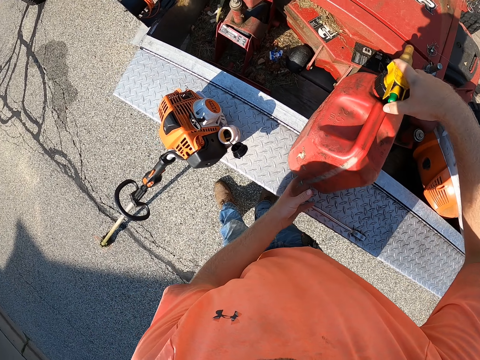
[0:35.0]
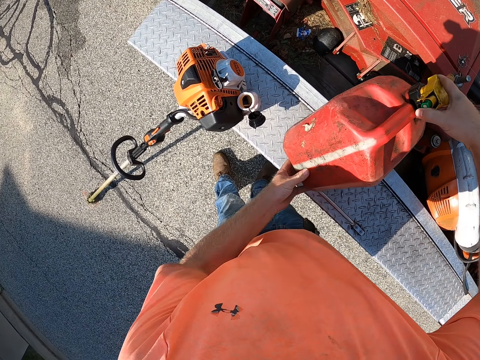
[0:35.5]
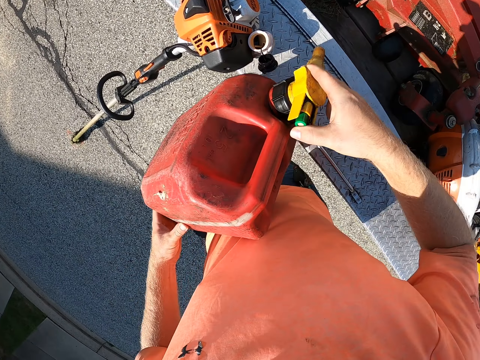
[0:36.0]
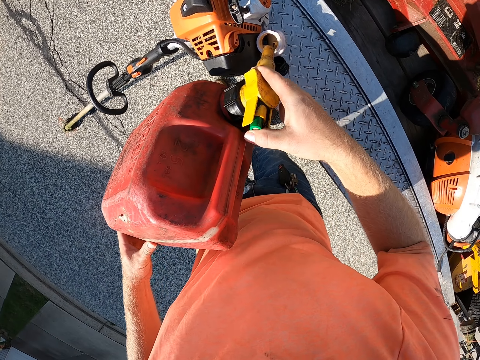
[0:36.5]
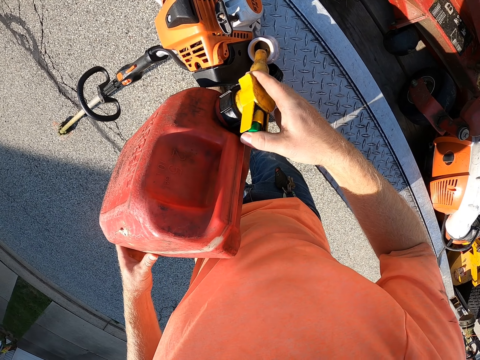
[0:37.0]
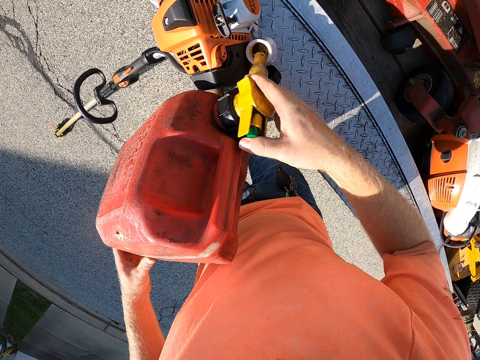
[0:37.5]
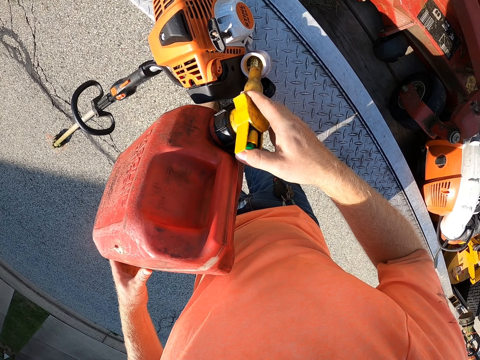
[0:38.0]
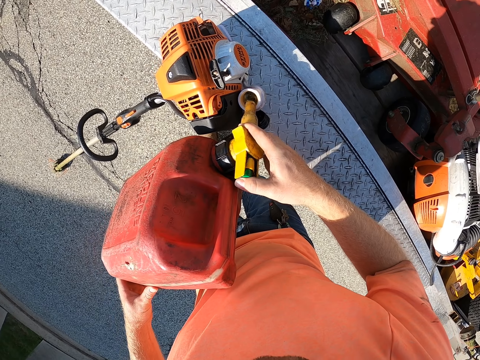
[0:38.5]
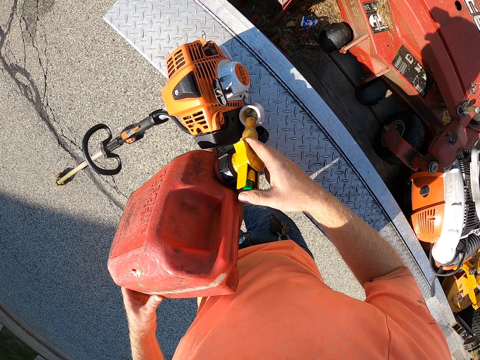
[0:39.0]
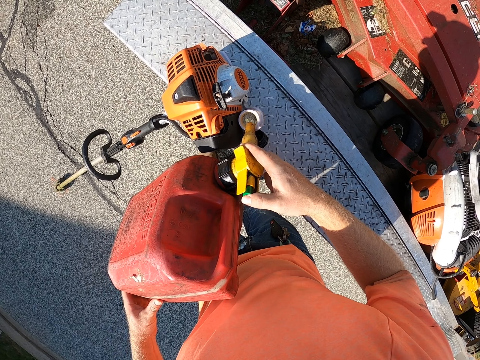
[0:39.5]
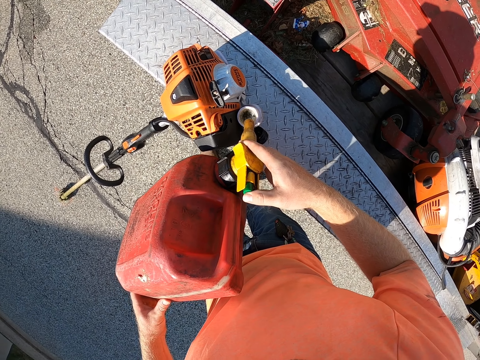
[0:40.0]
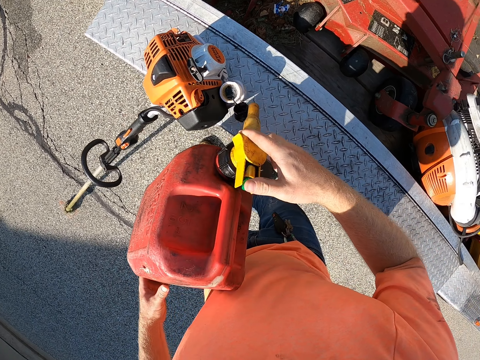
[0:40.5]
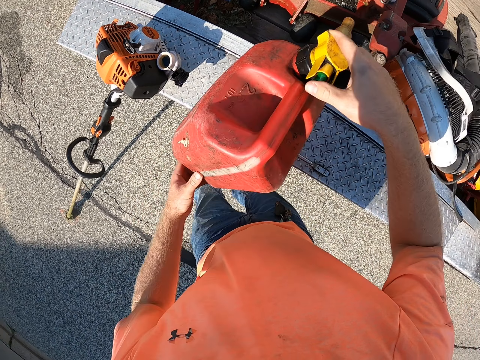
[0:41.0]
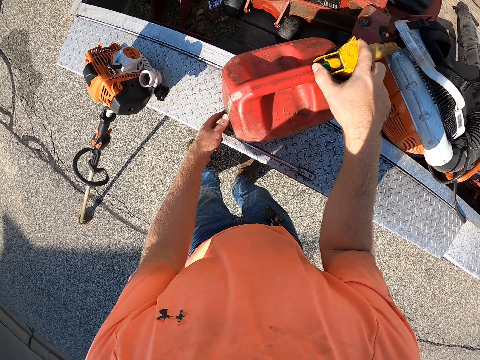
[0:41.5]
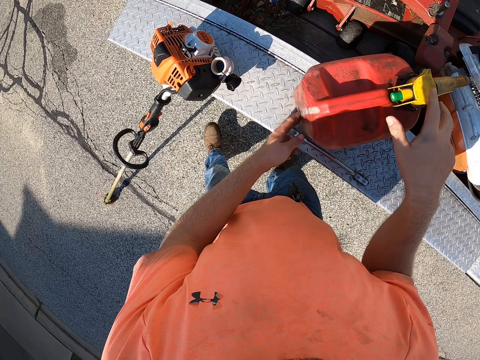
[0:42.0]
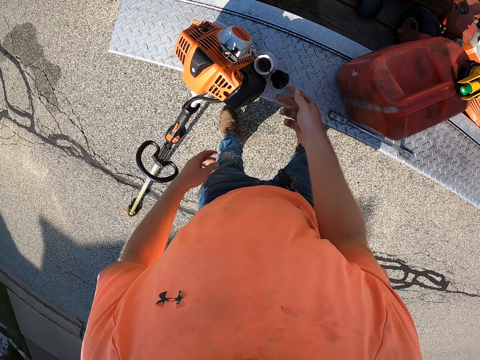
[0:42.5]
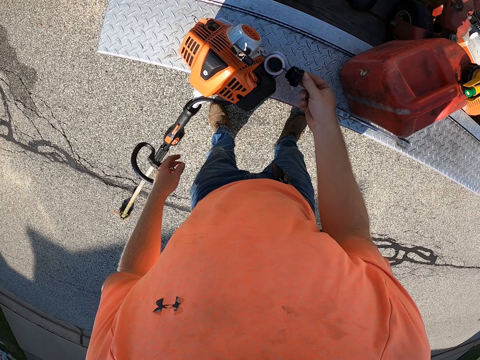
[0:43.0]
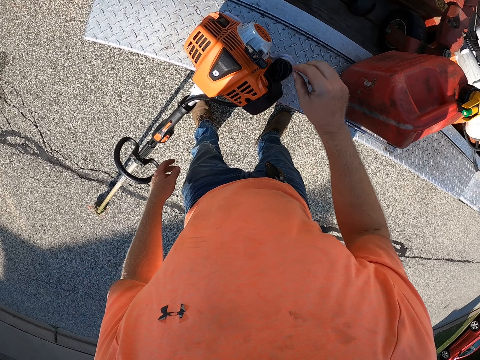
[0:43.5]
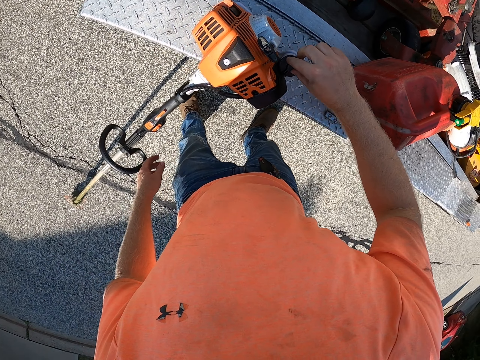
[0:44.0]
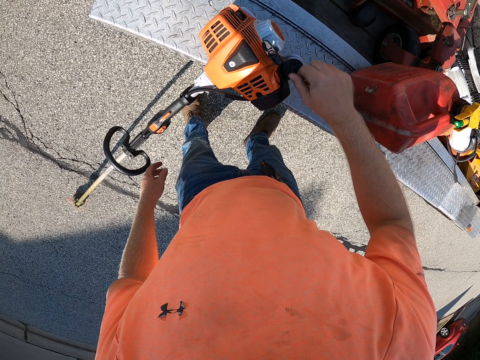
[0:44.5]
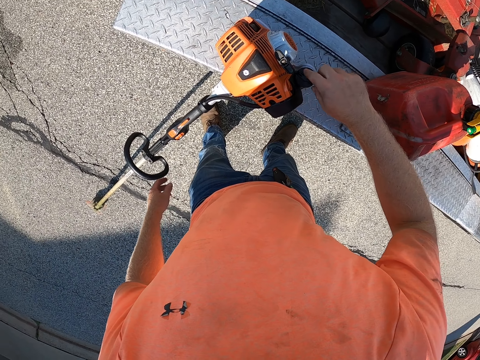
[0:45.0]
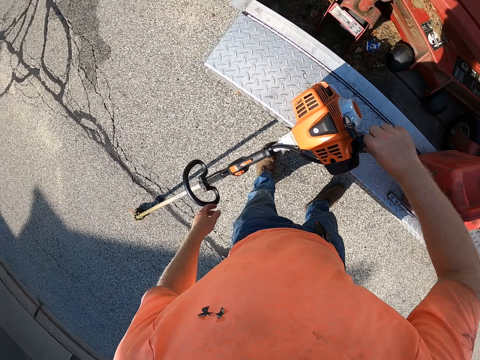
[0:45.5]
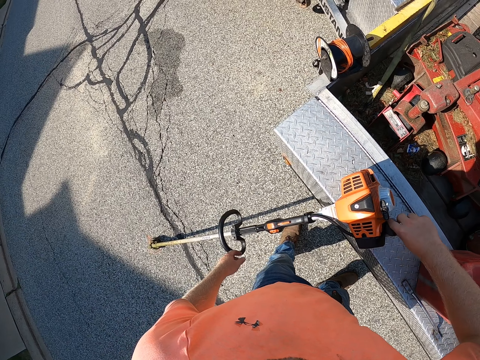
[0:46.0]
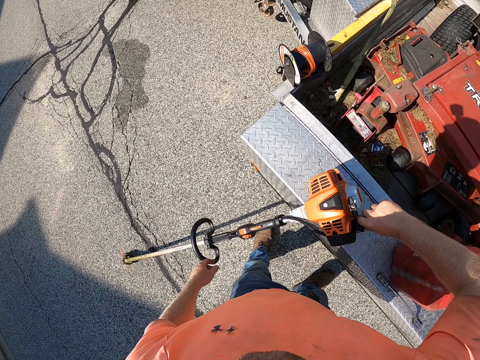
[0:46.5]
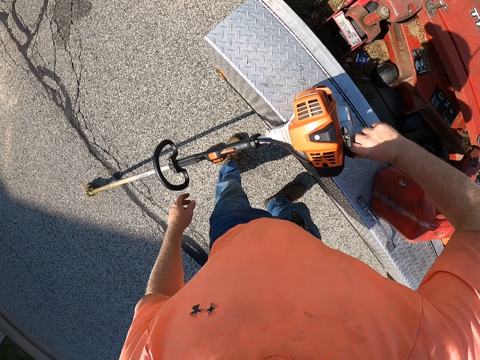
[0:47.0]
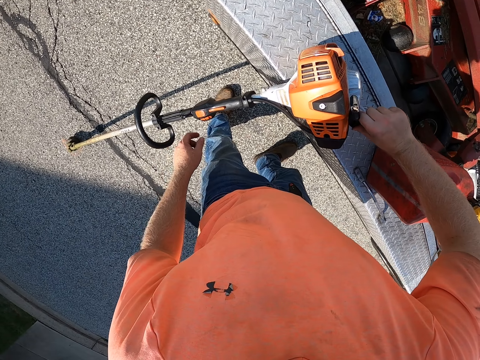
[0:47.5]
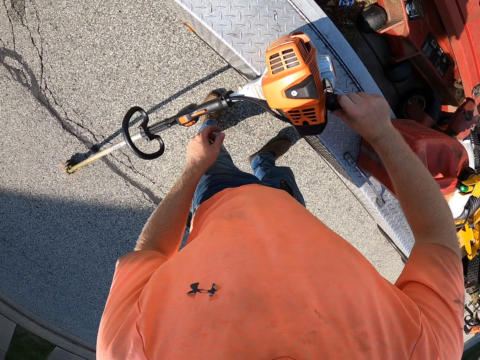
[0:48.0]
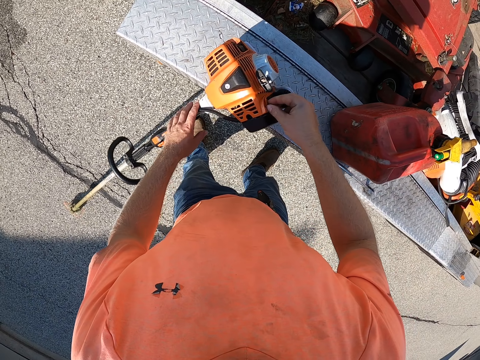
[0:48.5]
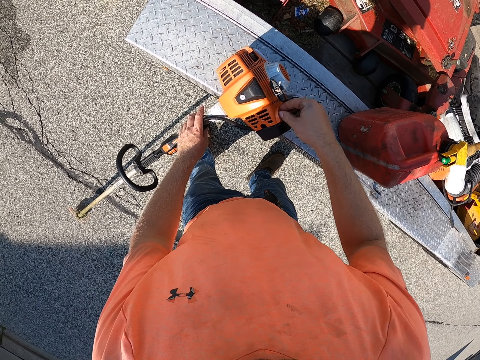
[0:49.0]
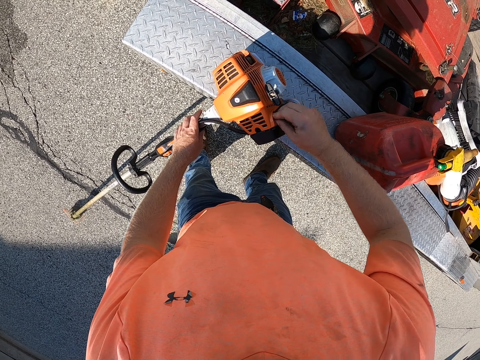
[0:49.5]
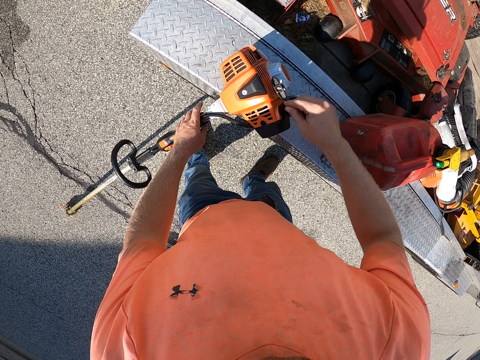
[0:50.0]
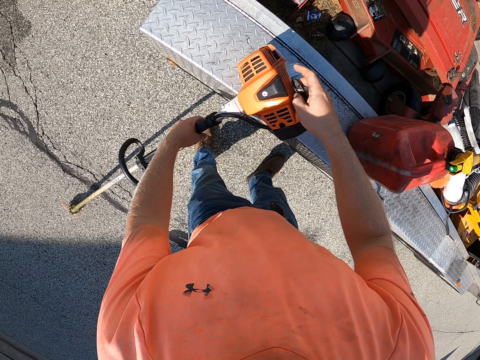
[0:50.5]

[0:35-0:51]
The camera wearer carries the petrol can from the trailer with both hands. He turns petrol from the petrol can into the grass trimmer with both hands. He drops the petrol can on the trailer with his right hand. He closes the tank of the grass trimmer with his right hand. He turns a valve on the grass trimmer with his right hand.

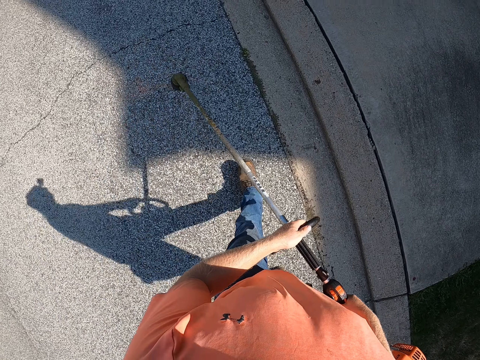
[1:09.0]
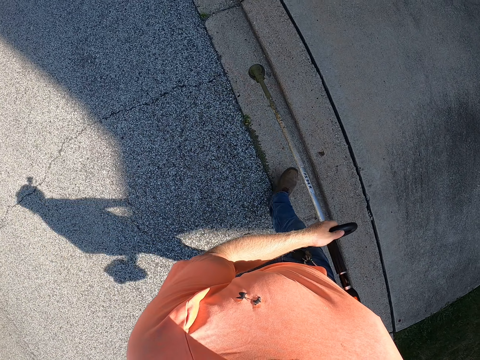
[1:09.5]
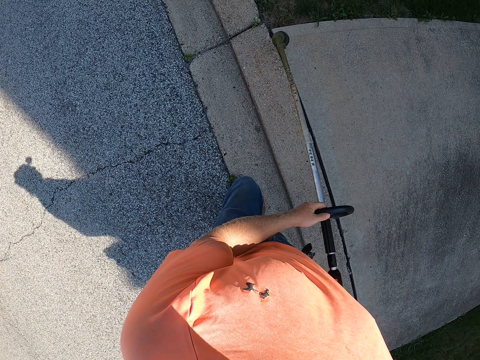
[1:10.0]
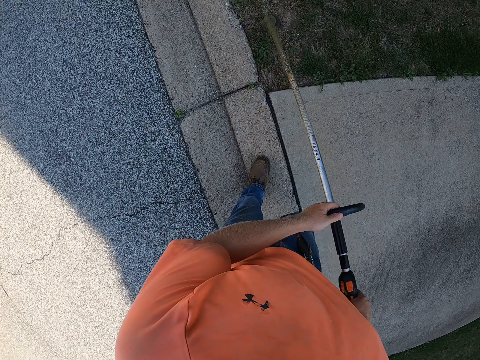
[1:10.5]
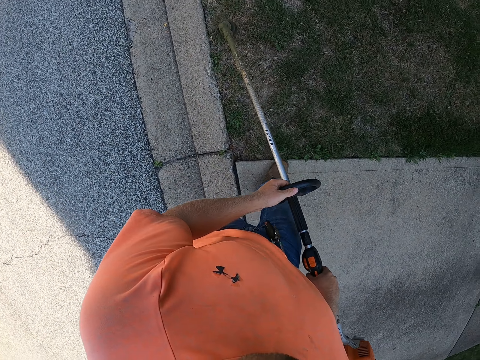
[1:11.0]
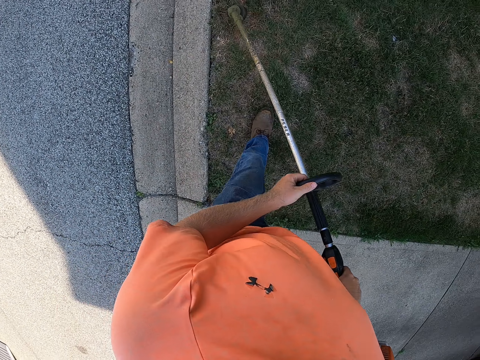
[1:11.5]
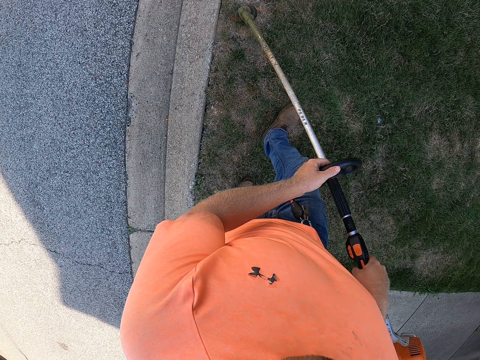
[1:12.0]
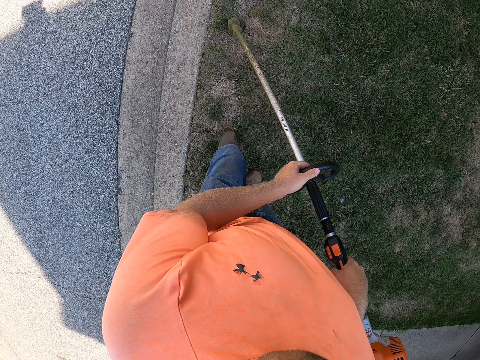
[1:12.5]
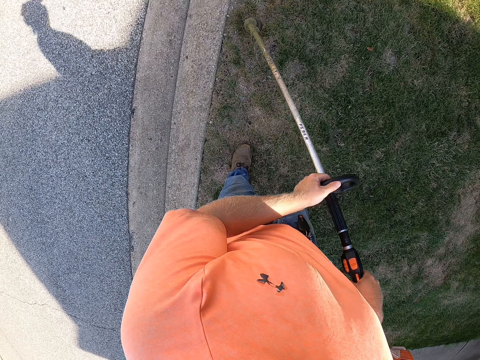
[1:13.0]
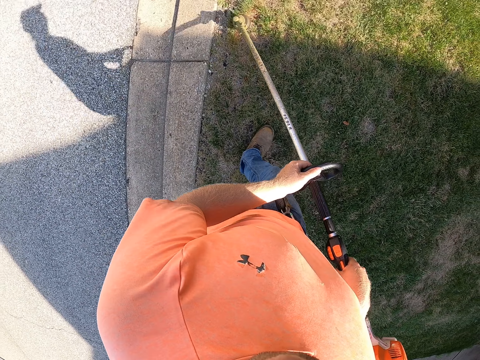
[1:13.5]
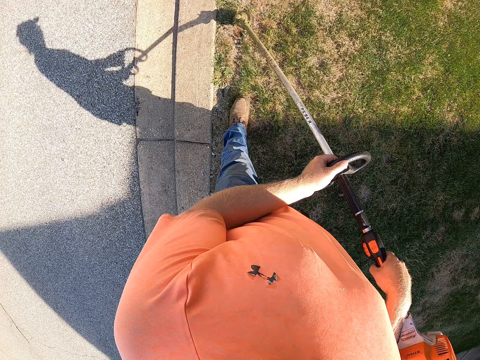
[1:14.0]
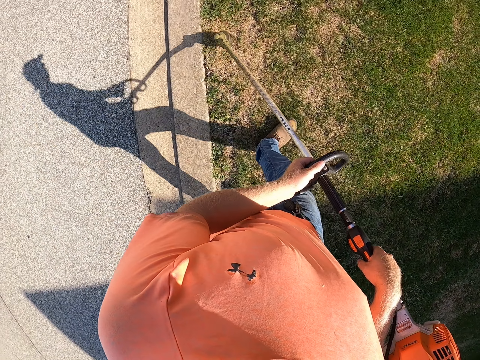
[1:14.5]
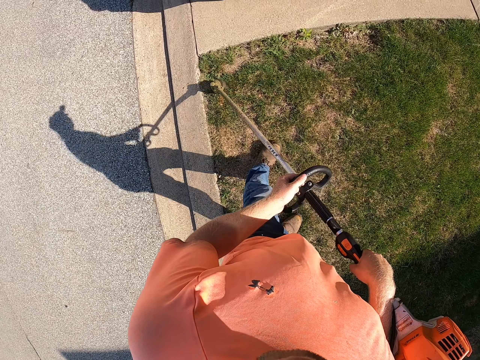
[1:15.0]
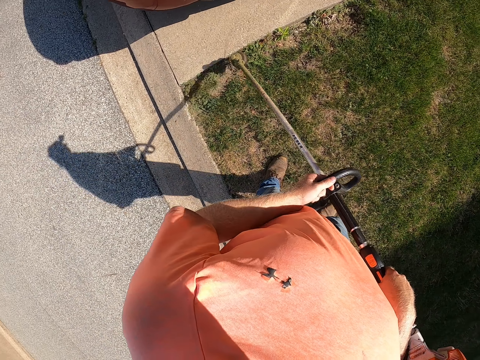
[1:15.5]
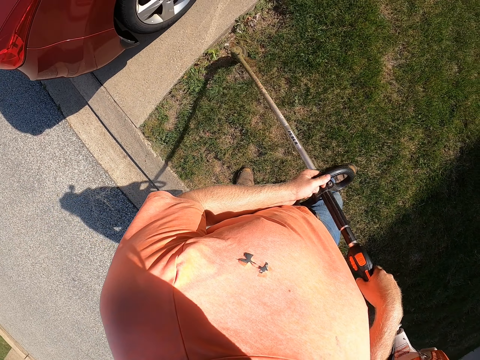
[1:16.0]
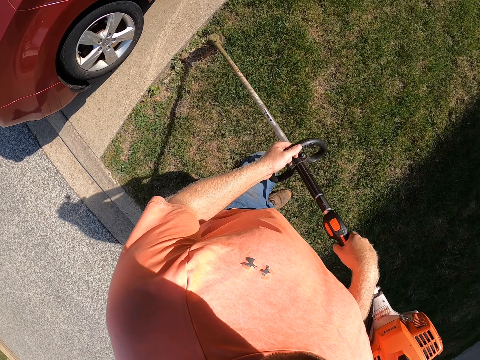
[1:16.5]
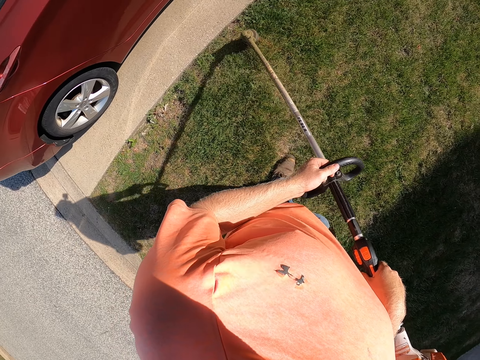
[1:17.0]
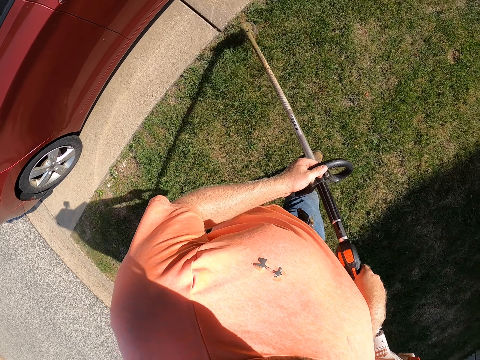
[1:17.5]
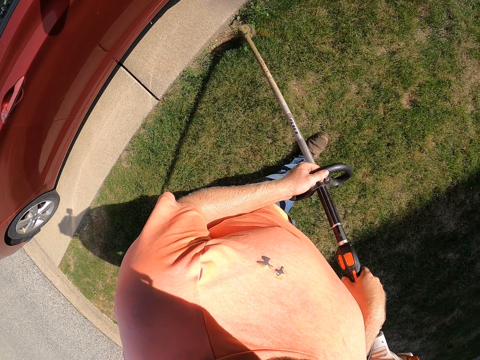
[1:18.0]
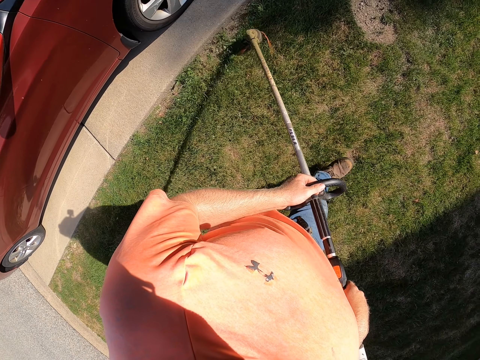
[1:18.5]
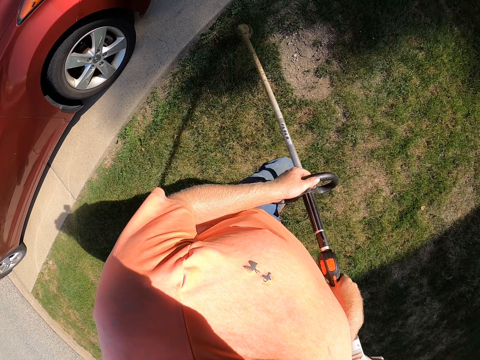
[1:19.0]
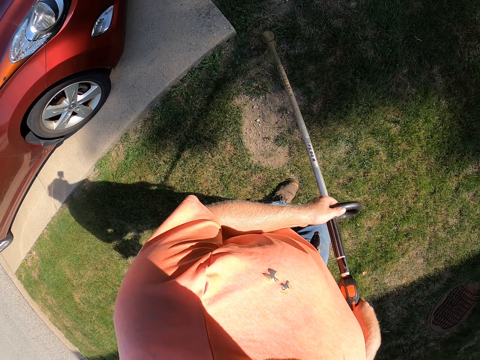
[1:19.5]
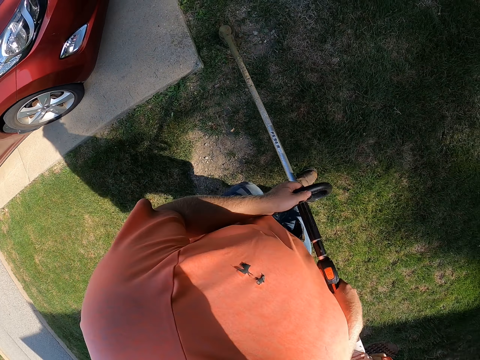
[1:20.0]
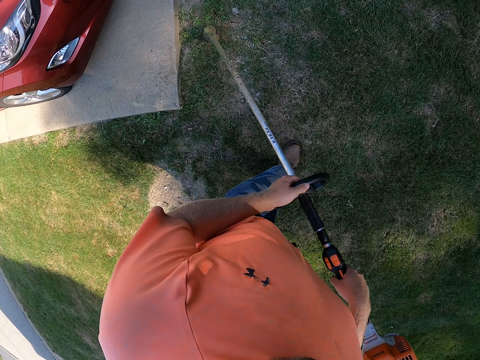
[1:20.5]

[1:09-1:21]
The camera wearer mows a lawn with the grass trimmer in both hands. They cut the grass using a grass cutter.
